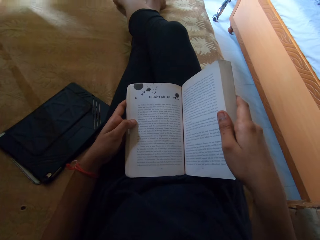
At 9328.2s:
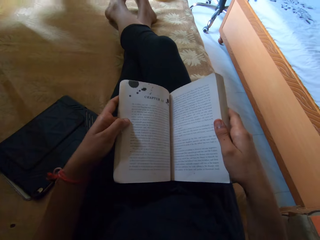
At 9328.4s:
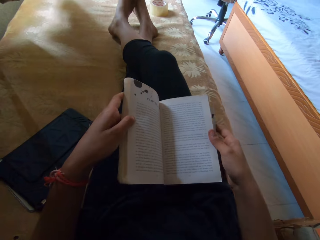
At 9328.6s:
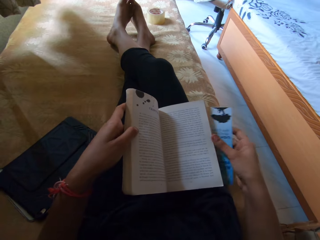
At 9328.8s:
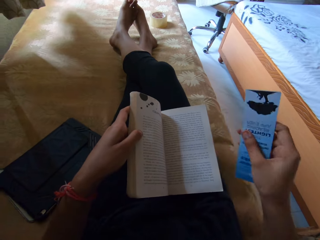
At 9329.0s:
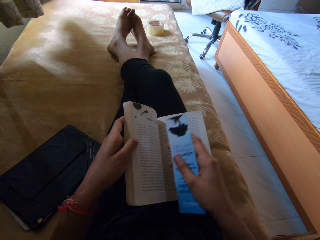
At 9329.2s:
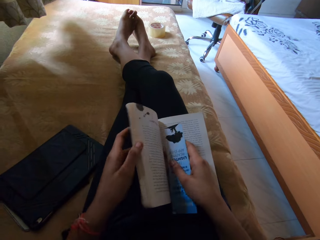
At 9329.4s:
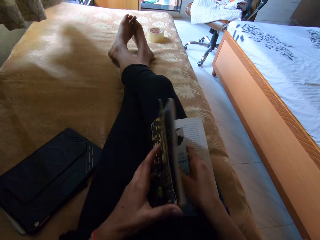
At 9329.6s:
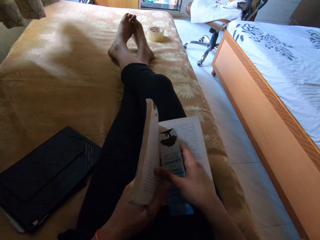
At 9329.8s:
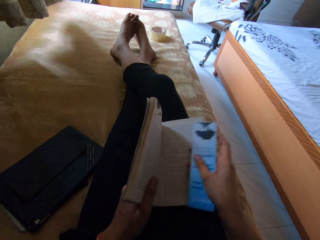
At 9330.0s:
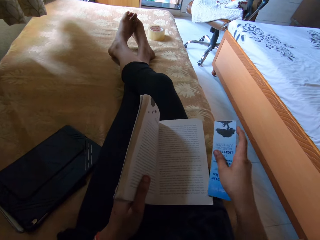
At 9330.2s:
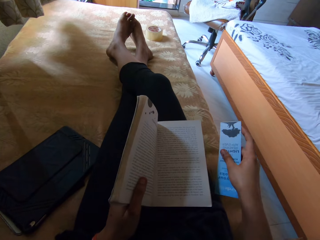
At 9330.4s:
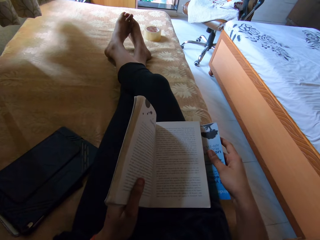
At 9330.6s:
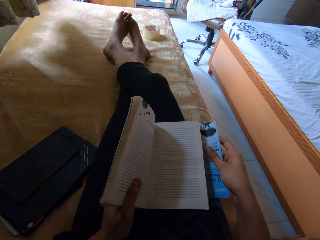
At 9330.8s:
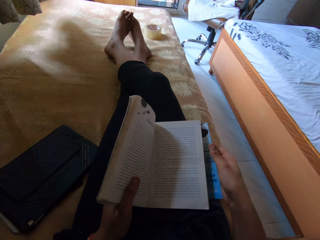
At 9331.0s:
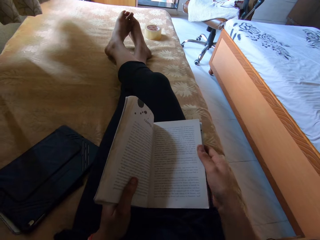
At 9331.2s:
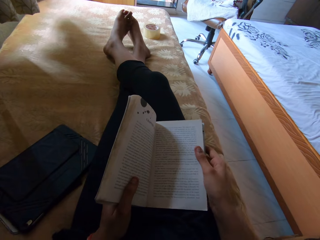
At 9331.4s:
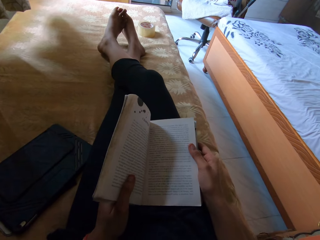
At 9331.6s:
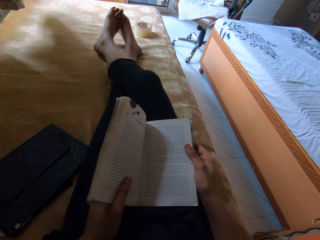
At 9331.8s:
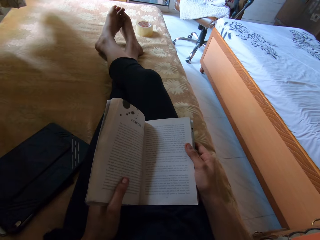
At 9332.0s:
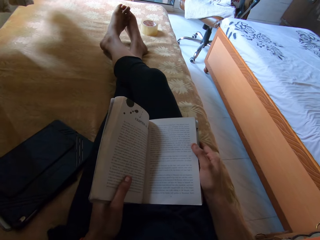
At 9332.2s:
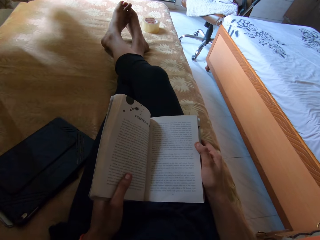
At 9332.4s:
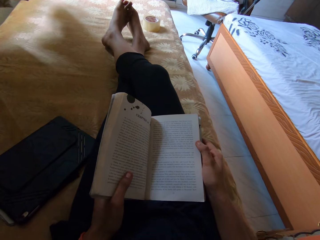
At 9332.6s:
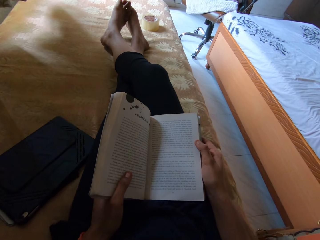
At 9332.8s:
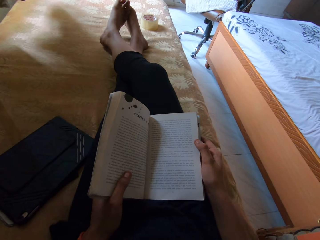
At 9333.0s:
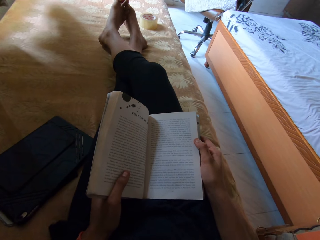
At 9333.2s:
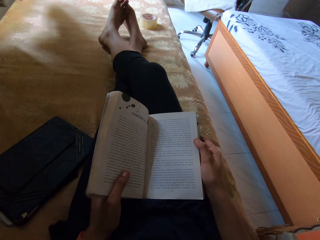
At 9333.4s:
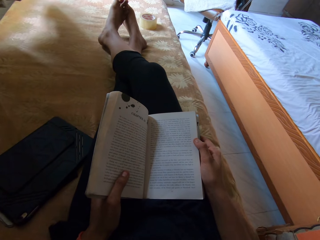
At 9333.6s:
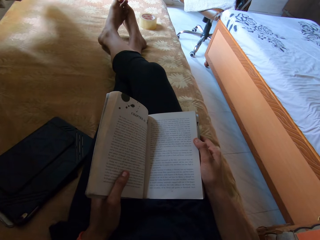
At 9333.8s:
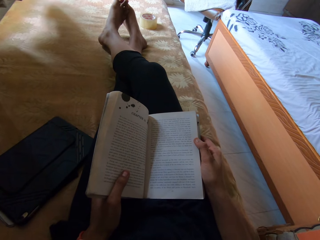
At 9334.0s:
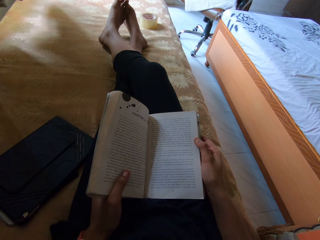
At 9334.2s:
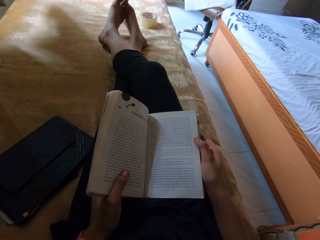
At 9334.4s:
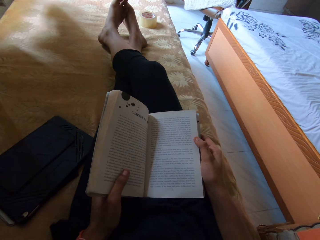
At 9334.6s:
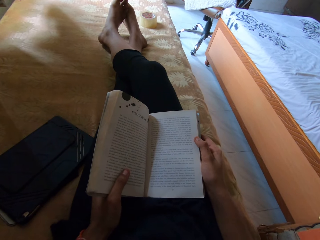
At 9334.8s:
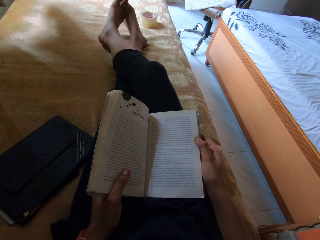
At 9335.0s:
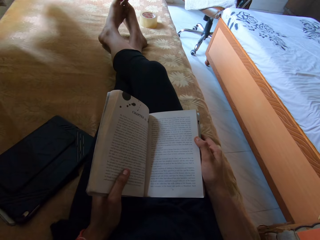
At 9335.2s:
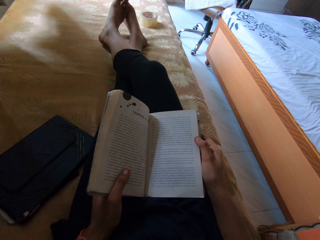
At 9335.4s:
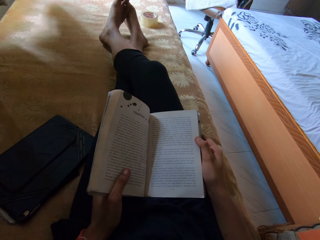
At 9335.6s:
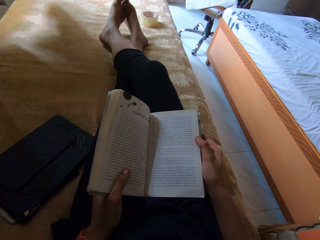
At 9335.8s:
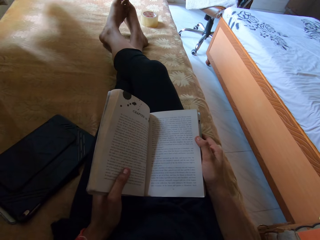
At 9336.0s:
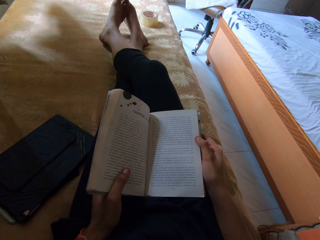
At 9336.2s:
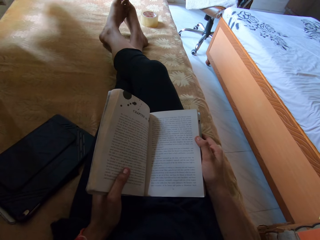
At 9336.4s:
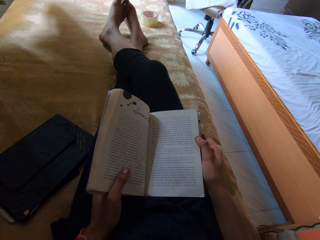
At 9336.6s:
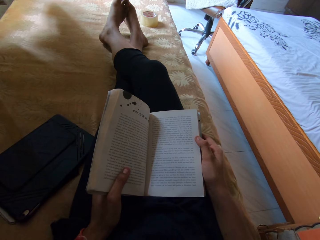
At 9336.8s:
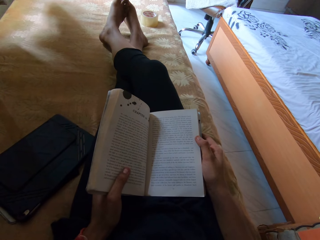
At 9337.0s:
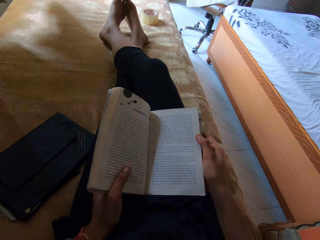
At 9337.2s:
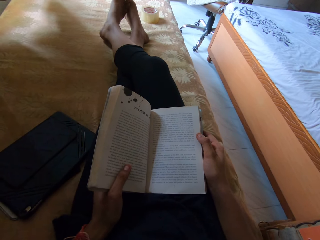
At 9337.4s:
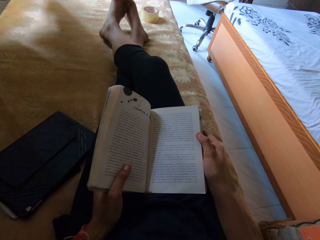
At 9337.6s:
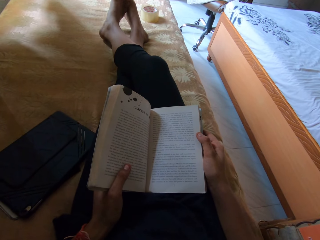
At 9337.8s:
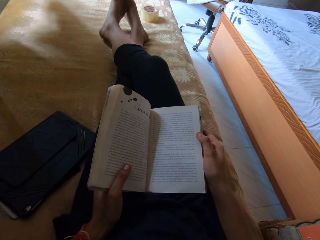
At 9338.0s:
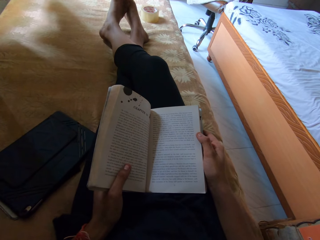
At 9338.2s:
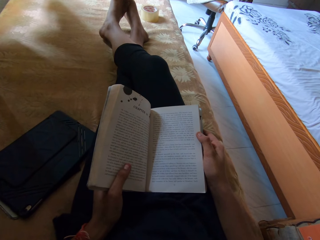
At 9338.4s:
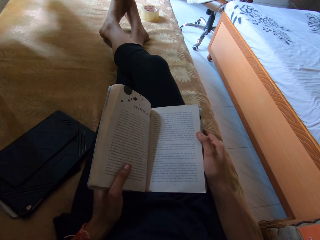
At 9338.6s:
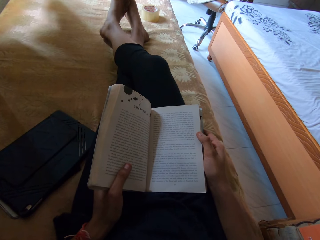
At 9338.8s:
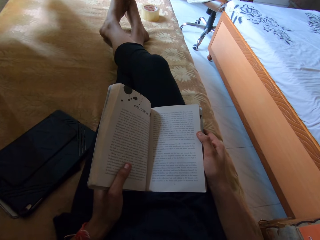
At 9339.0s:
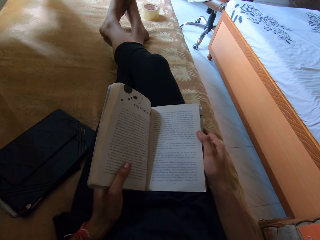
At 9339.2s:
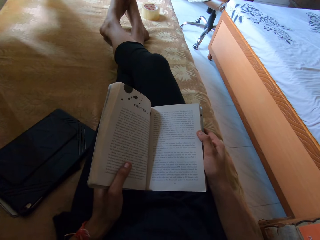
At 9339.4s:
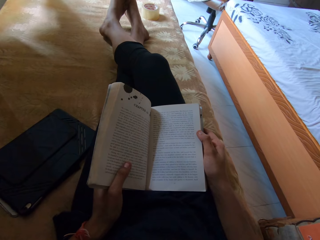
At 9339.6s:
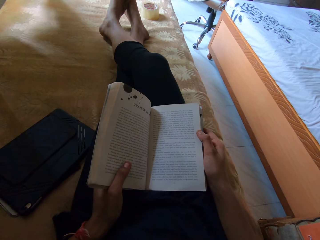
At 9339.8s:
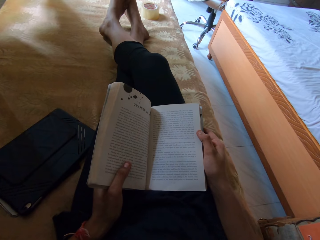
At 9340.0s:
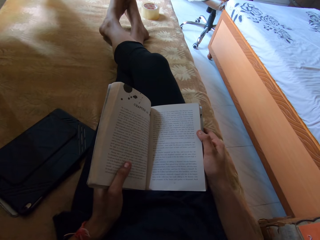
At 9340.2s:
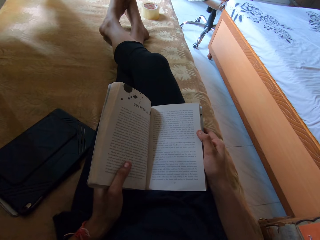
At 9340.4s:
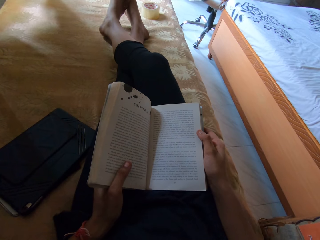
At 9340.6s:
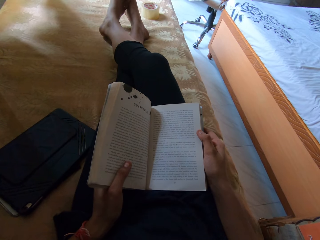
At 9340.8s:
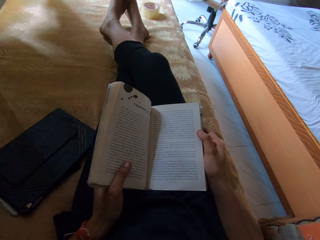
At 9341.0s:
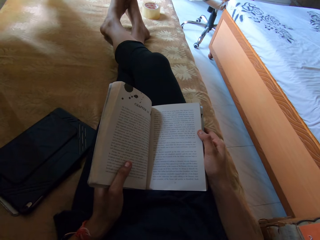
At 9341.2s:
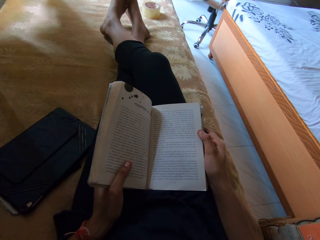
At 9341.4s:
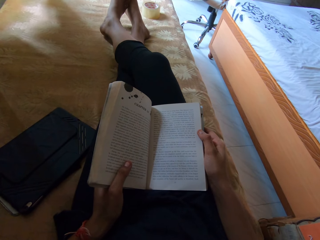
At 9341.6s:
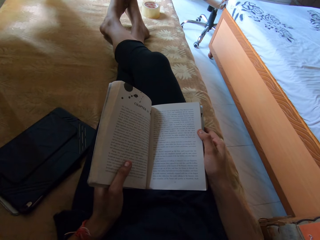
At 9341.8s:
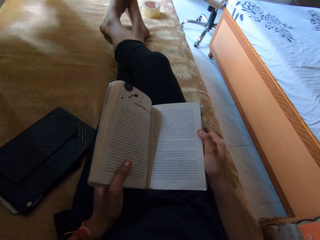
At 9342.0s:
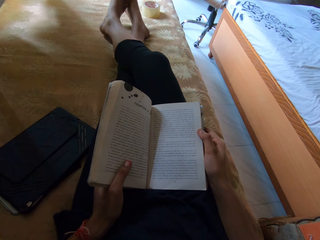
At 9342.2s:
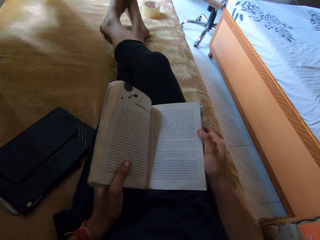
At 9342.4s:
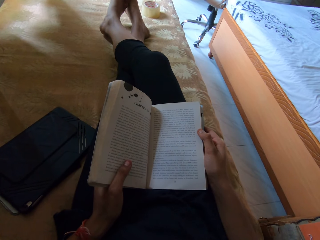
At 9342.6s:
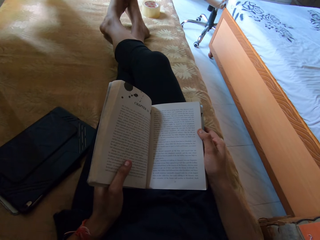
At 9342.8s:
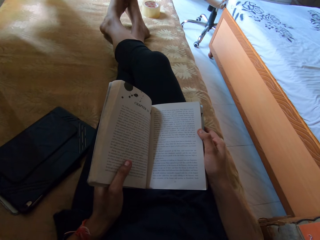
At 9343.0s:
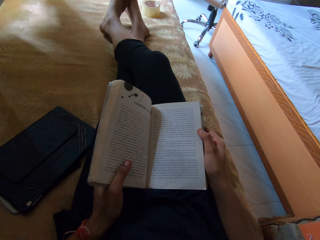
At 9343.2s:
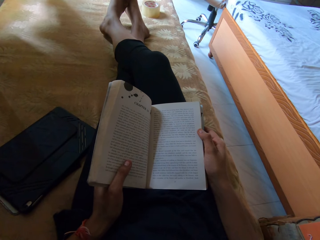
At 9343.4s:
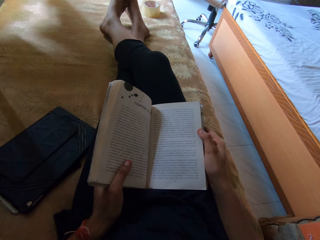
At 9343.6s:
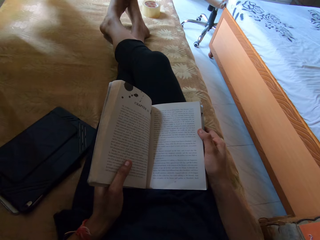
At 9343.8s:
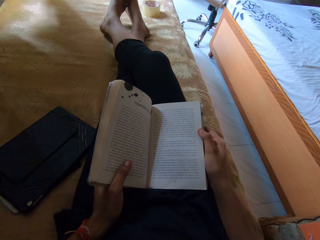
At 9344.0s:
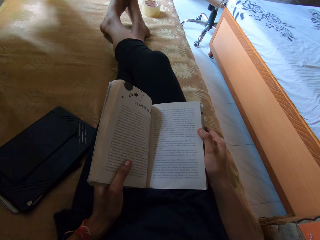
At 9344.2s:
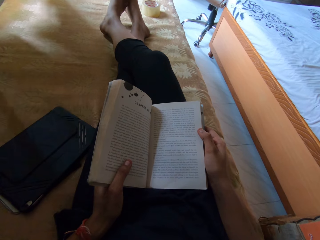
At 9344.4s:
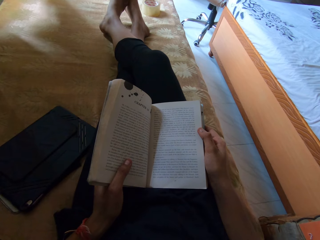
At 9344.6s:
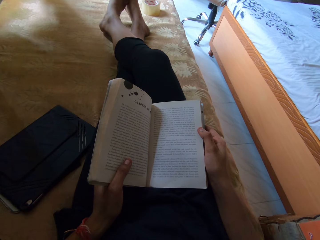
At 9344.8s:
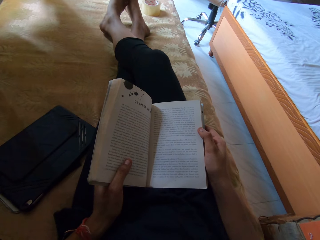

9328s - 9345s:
The camera wearer puts a flyer in a book. They put the flyer below the book. They read the book.

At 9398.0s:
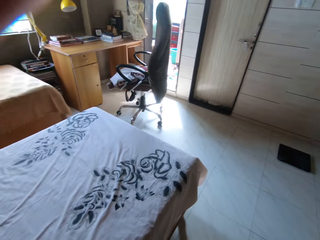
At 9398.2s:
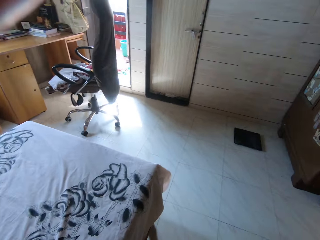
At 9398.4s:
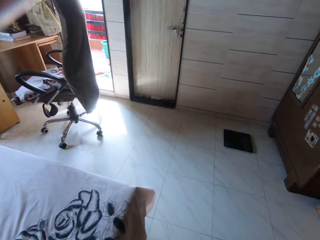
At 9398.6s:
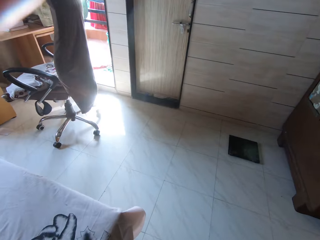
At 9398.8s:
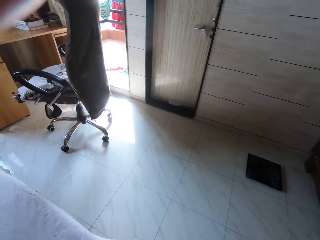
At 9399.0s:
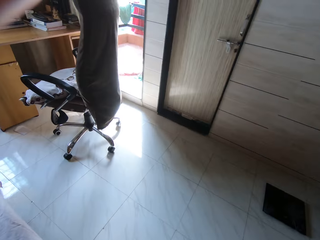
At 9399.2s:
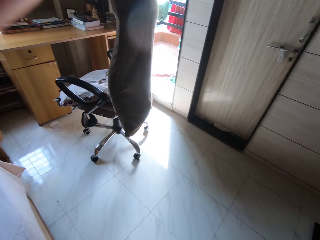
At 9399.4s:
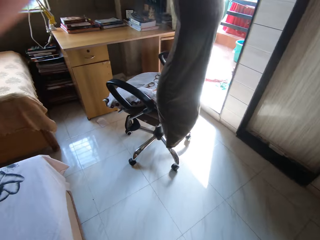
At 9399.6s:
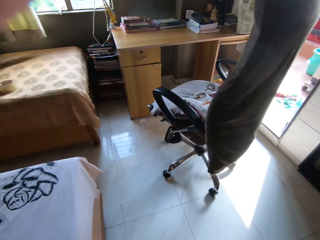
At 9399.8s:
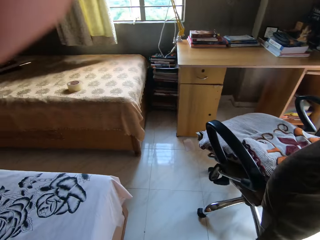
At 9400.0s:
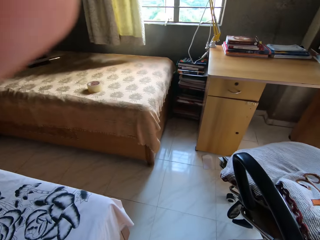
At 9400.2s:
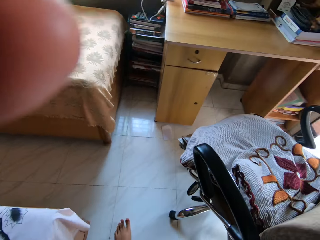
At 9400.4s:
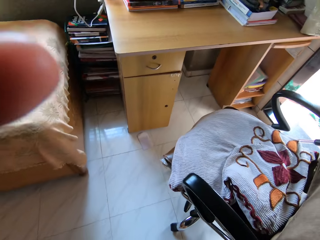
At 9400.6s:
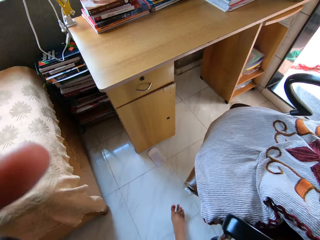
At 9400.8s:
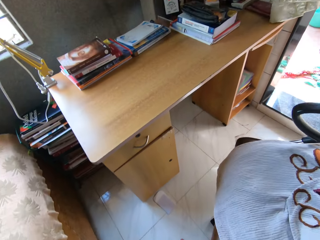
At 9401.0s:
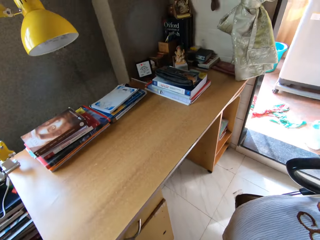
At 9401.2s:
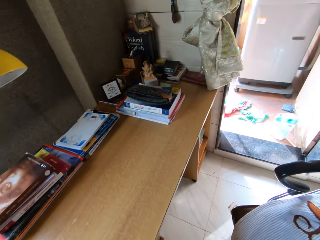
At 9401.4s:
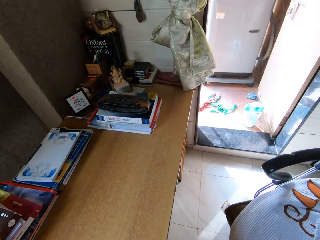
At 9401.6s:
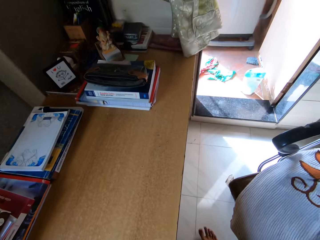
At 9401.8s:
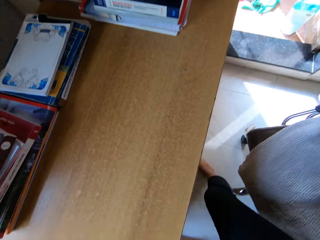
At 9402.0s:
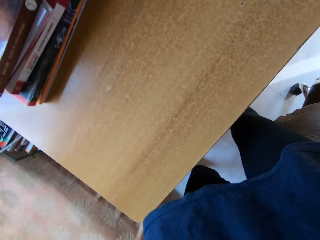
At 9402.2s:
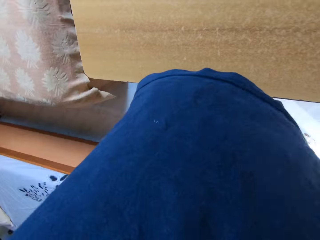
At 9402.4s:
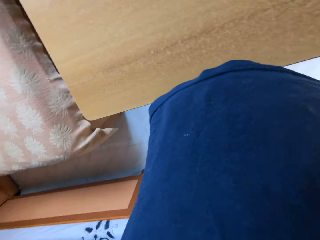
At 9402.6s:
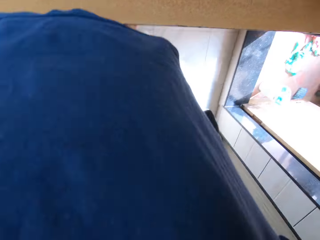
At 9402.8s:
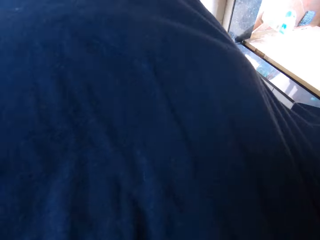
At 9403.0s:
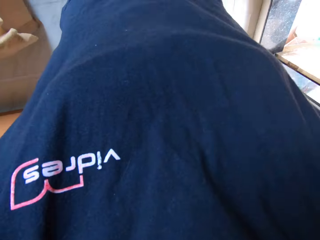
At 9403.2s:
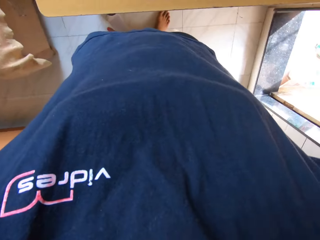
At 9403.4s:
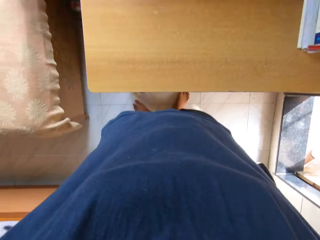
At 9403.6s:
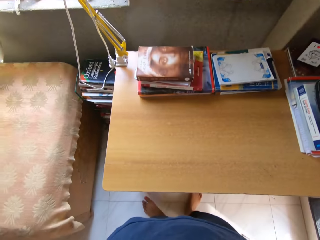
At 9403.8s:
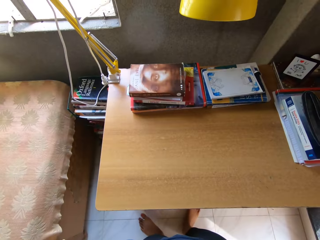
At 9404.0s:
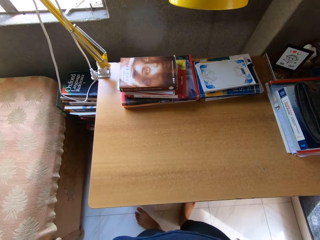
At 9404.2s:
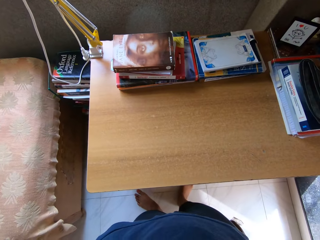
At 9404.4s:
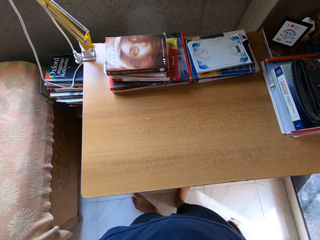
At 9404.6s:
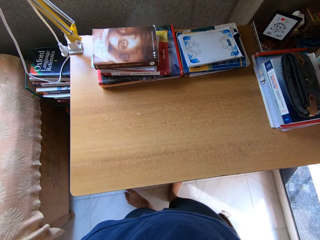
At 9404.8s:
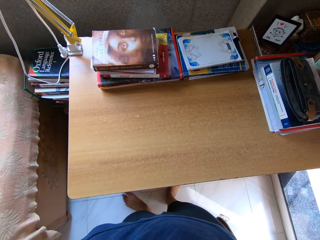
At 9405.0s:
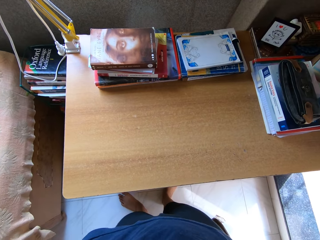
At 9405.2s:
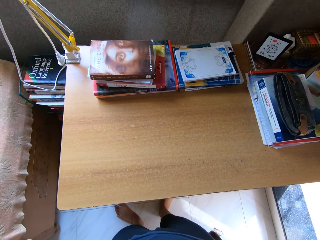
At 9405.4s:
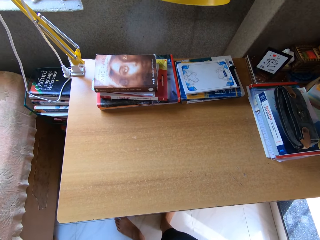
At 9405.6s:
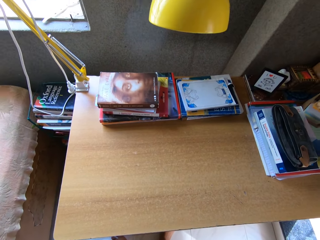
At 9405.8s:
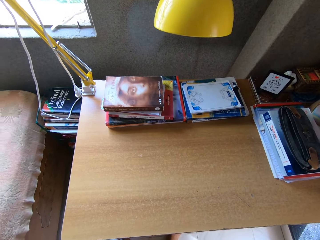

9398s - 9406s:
The camera wearer walks out of bed to the study table. She pulls her chair.
